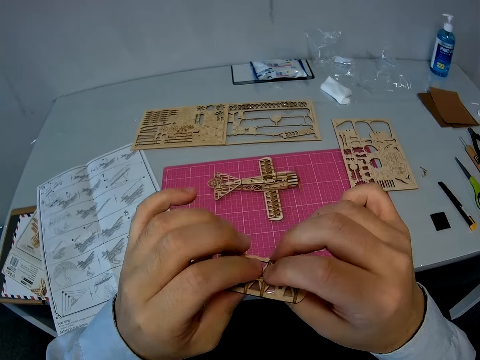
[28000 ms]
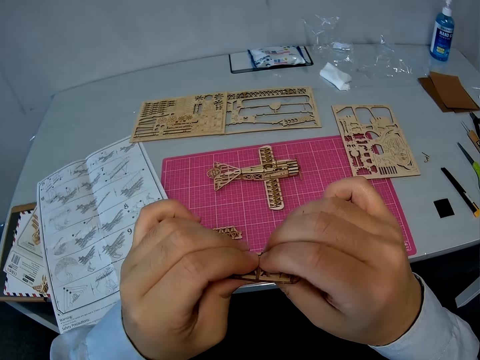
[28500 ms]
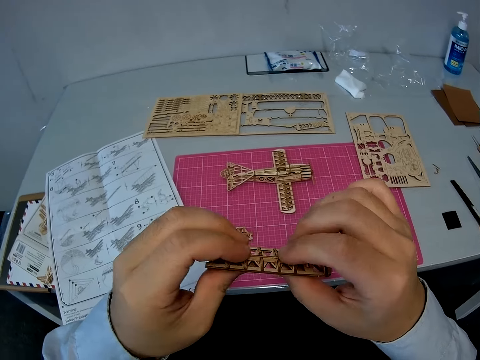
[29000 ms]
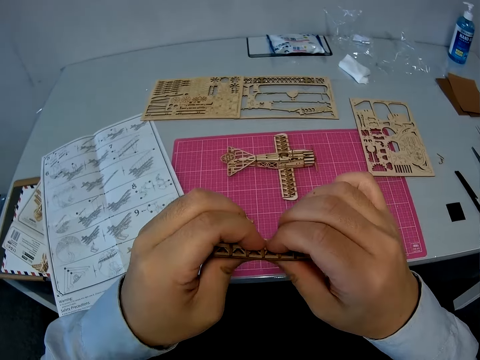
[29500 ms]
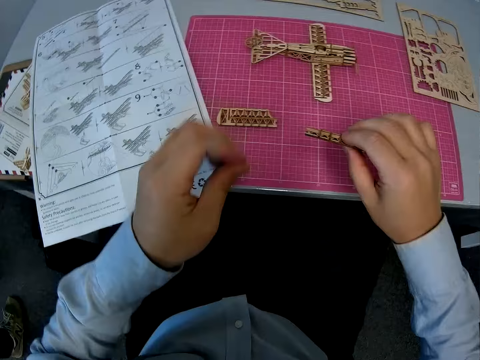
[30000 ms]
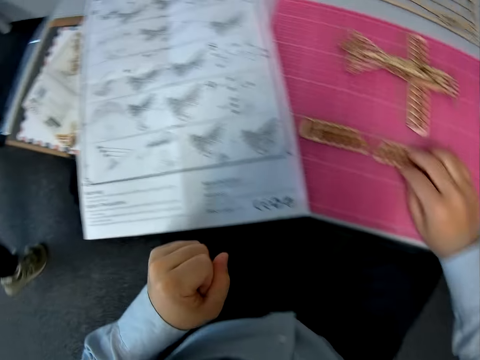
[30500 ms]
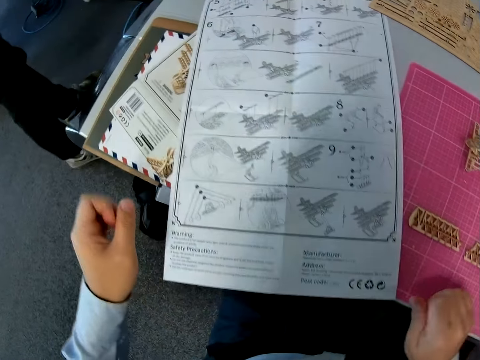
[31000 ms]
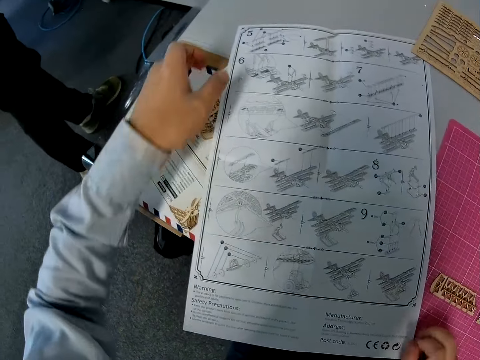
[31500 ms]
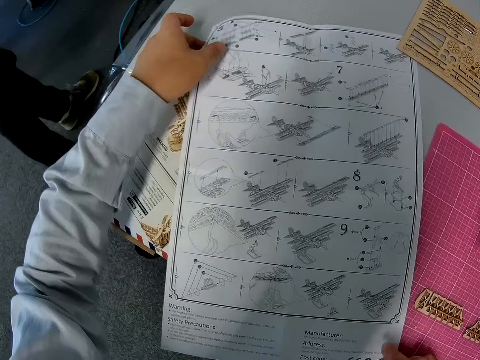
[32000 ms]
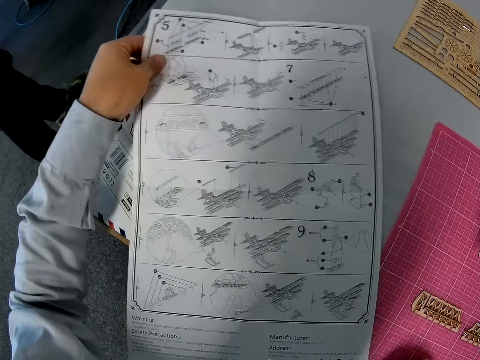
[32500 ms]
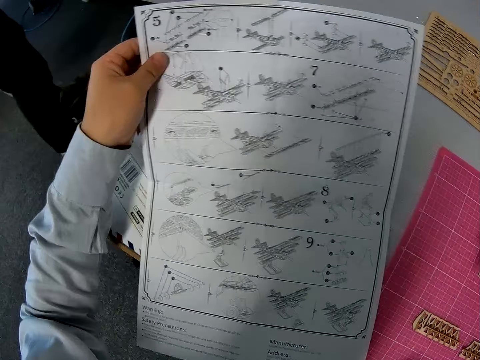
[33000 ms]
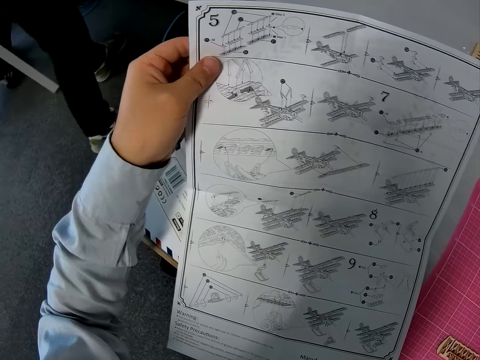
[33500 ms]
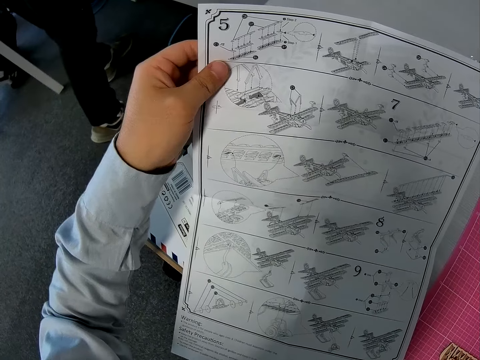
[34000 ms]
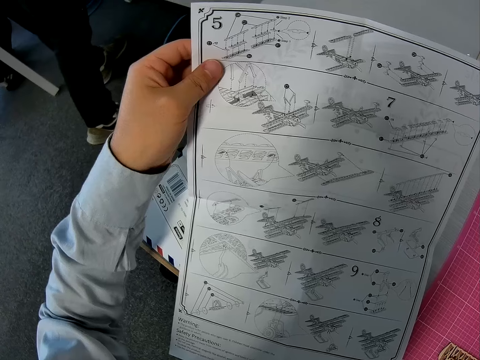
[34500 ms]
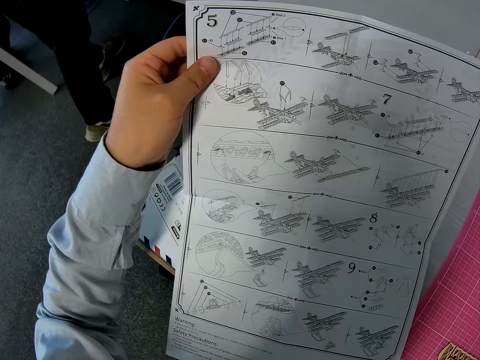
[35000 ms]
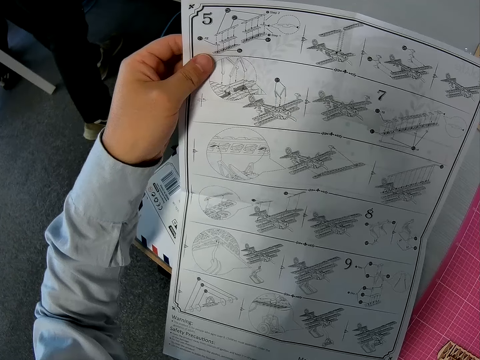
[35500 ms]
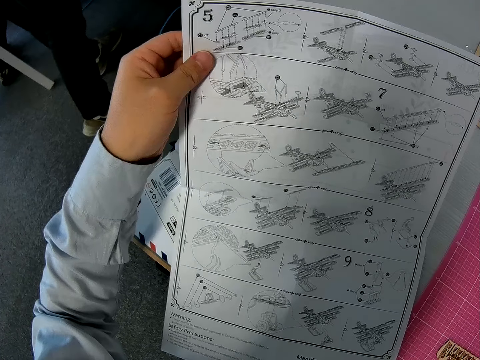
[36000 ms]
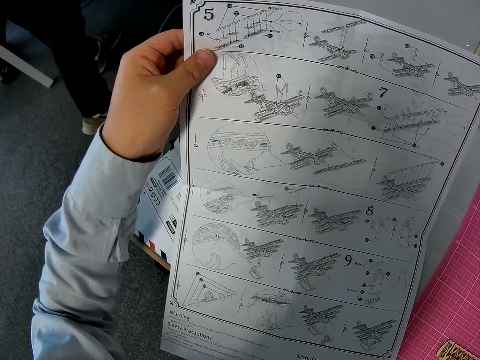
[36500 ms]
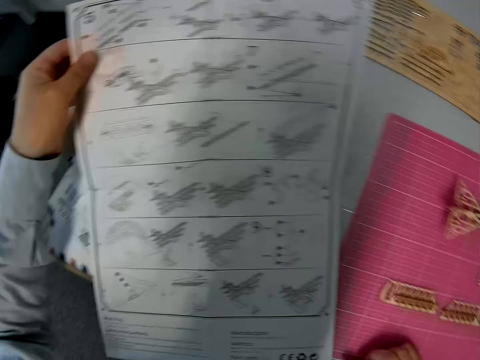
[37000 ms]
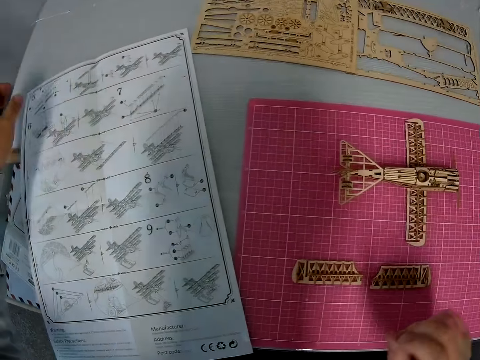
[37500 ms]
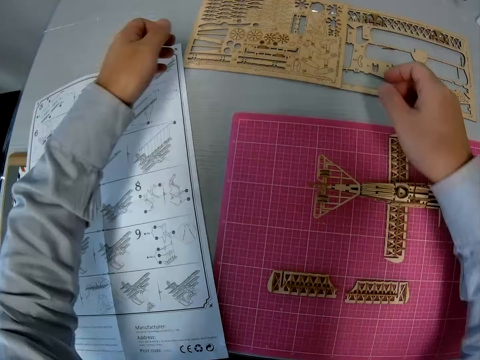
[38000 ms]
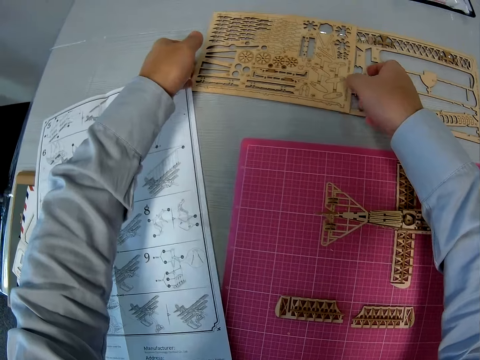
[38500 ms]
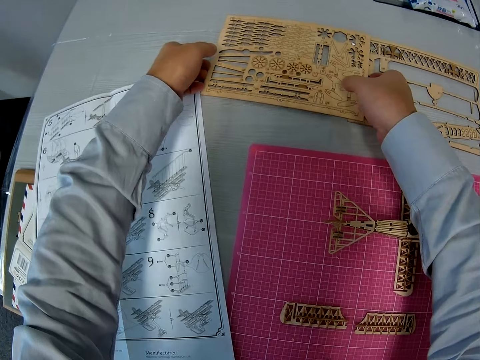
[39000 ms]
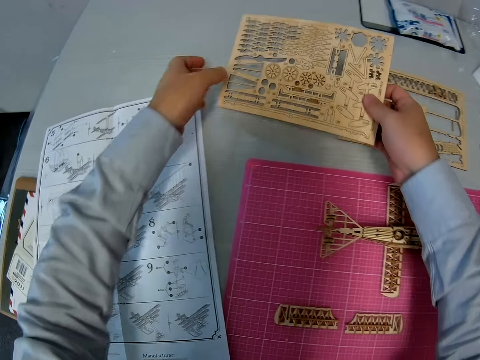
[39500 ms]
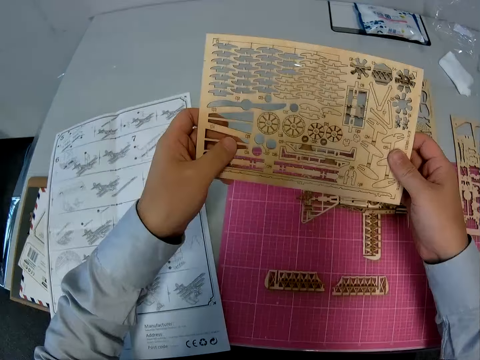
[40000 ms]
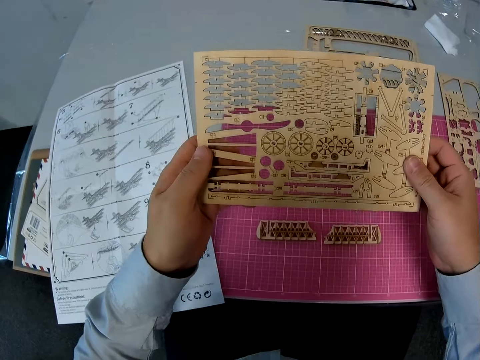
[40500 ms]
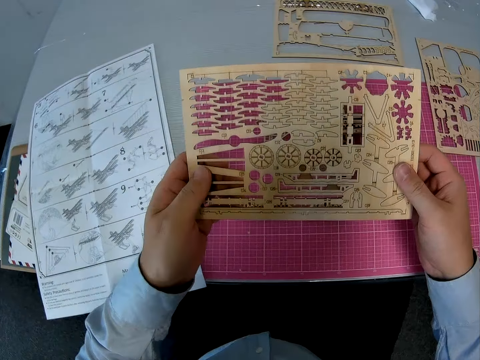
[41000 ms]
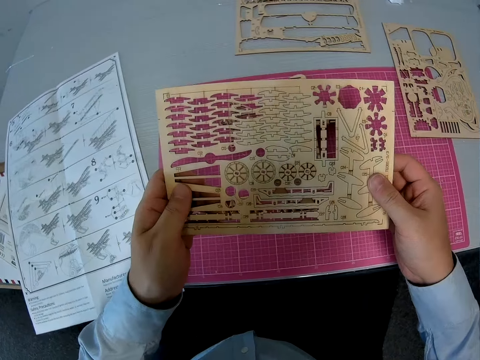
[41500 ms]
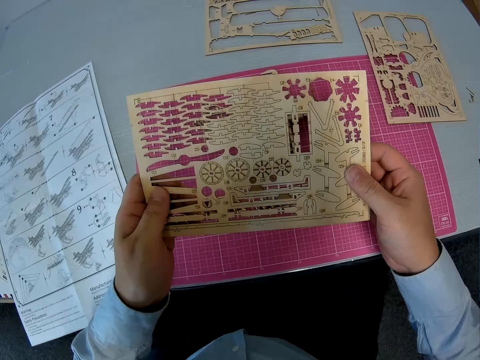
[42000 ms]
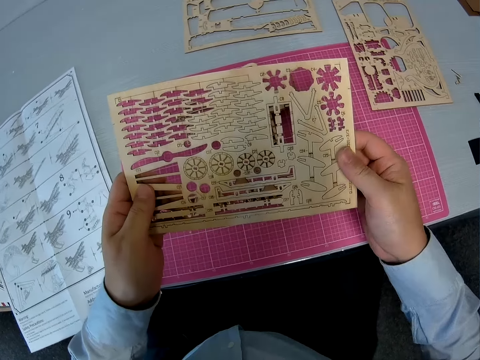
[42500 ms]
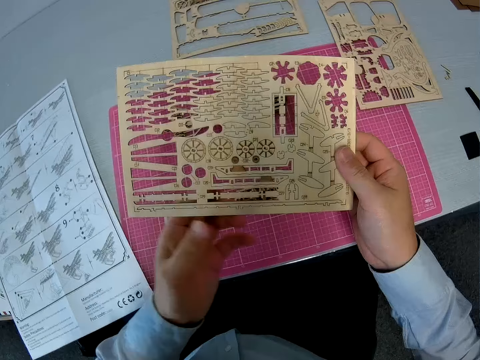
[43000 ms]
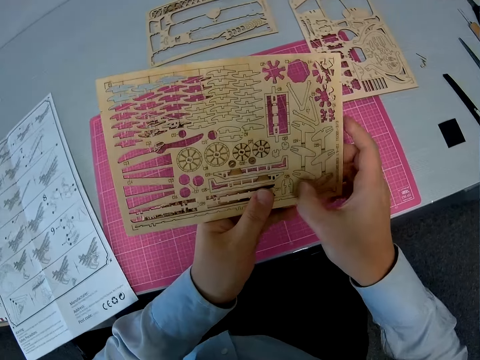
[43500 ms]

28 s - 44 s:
The camera wearer puts down a piece of airplane model on a cutting mat. A man walks around a room. The camera wearer picks up a toy plane manual from a table. They examine the manual on the table. They put down the manual on the table. They pick up a board with pieces of the toy plane from the table. They examine the board.

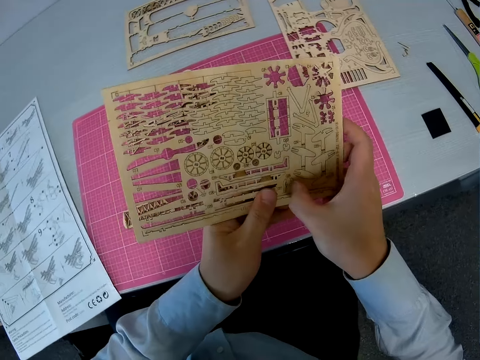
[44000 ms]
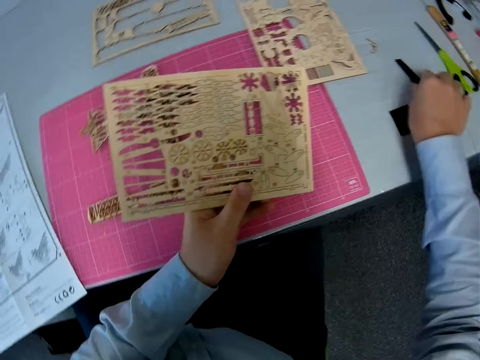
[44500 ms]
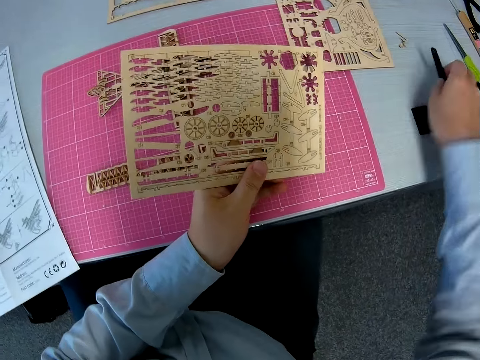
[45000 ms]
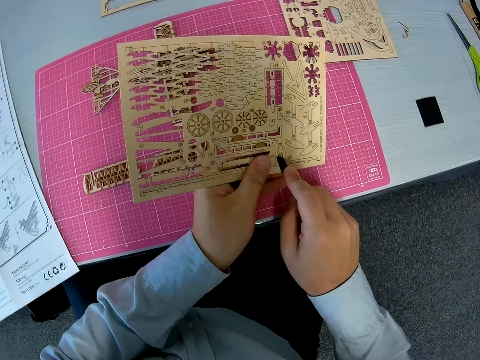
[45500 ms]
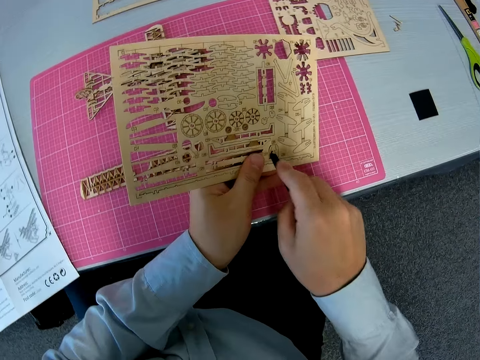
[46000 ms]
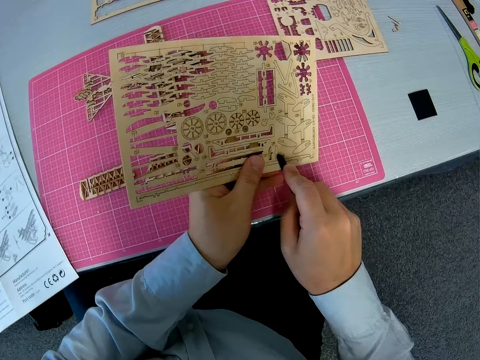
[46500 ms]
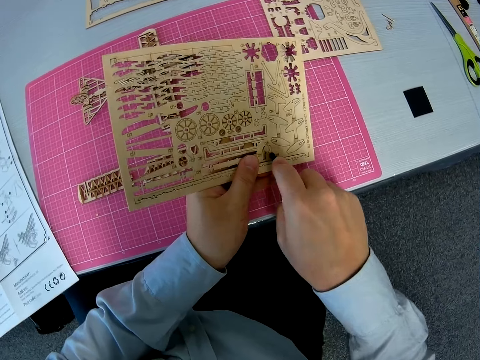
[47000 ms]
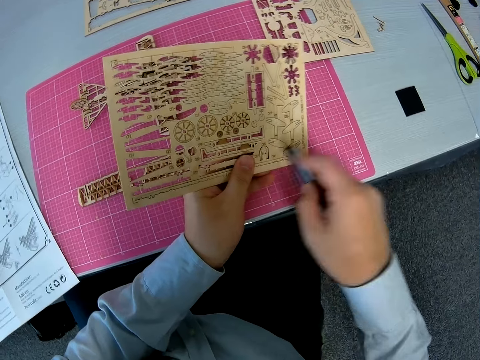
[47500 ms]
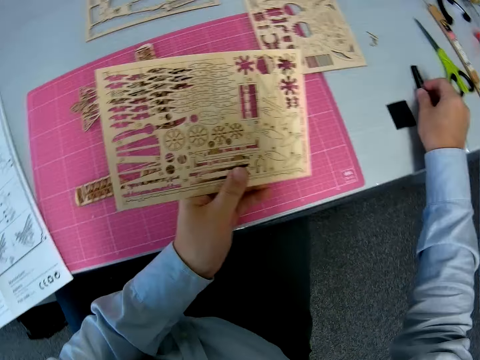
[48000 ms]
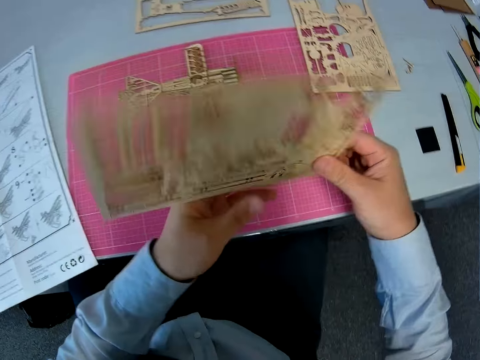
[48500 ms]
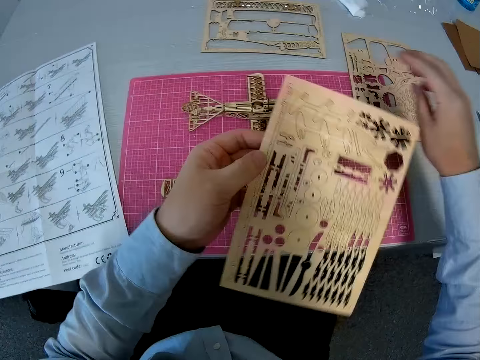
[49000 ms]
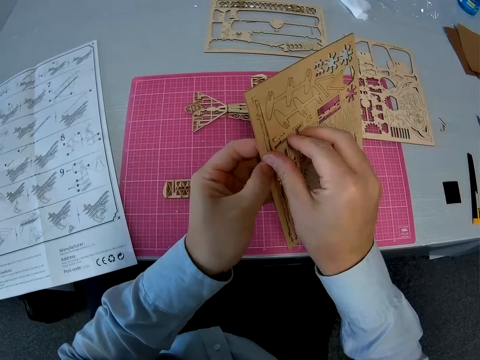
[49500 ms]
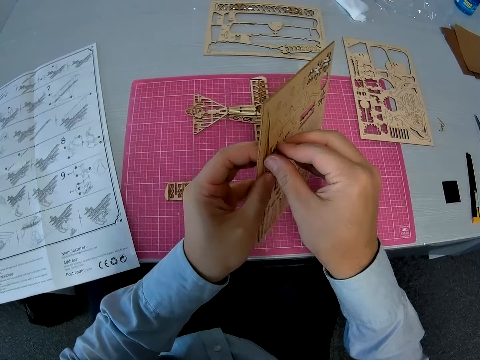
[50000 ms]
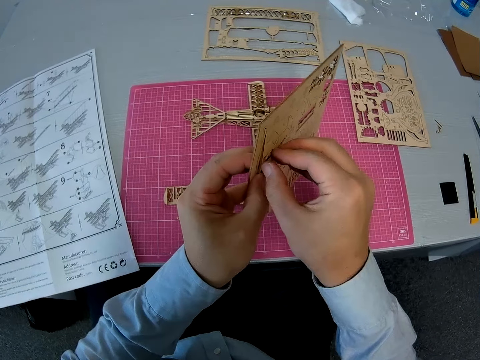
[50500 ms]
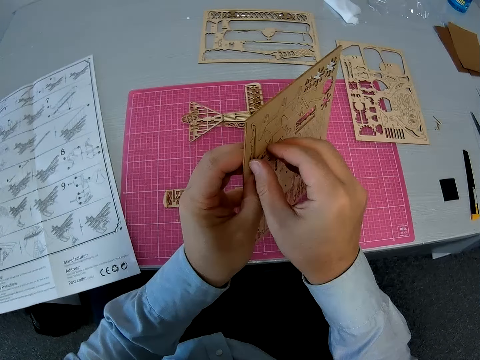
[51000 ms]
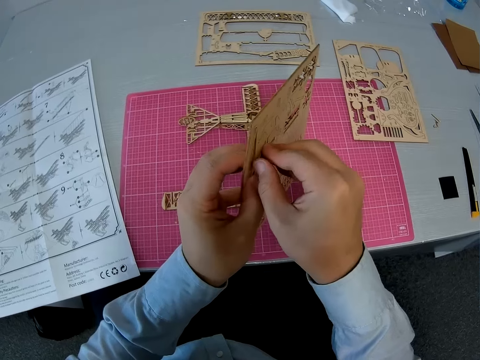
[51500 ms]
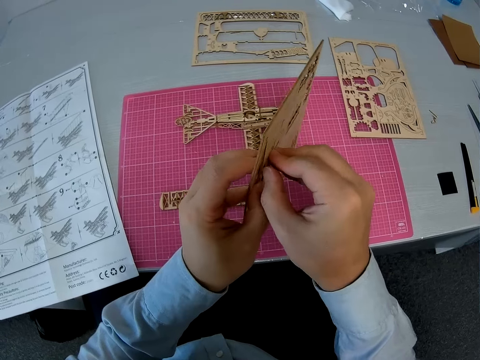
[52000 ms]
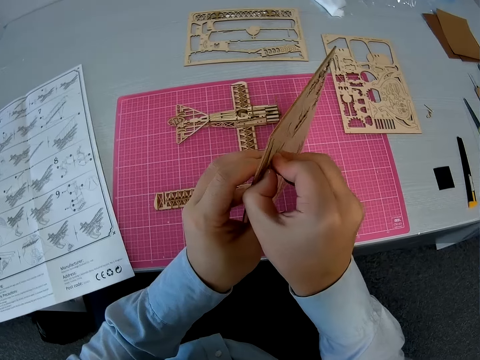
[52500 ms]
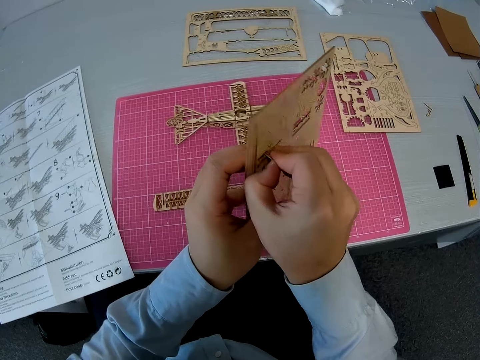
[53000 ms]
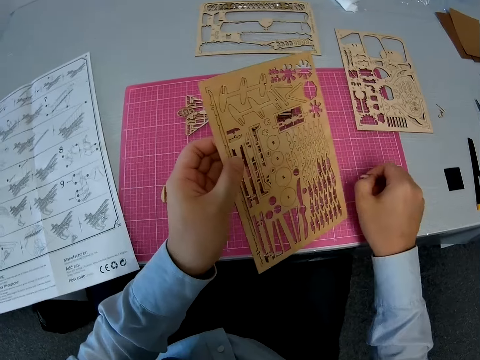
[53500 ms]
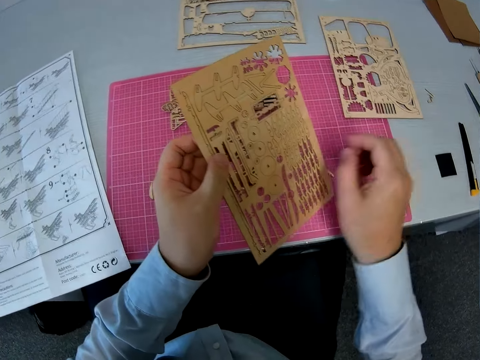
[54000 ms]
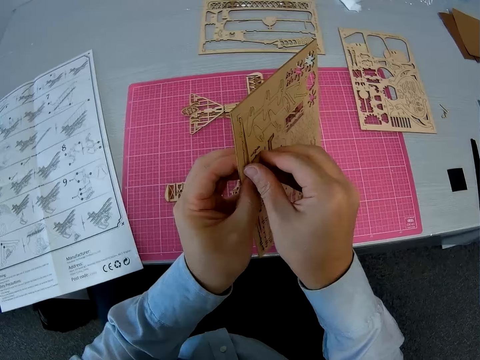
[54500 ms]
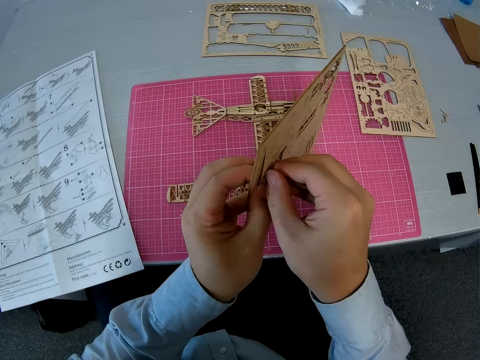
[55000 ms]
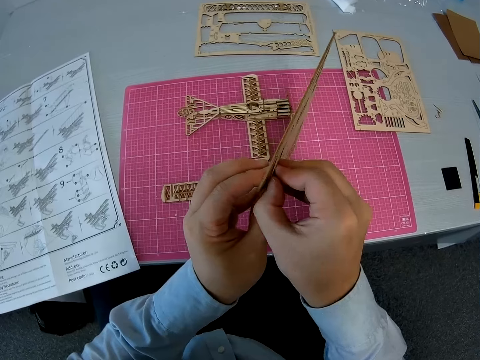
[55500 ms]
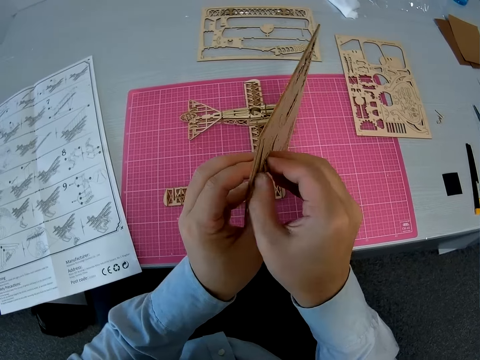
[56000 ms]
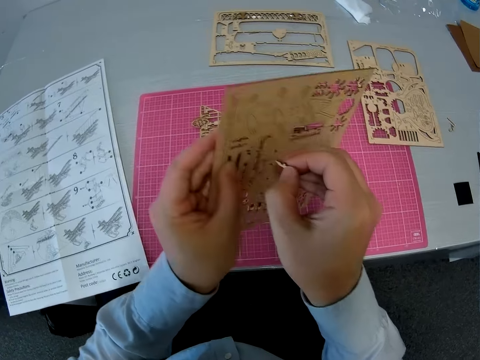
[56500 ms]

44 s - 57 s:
The camera wearer pushes a piece on the board. They pick up a paper cutter knife or folding knife from the table. They push a piece on the board with the paper cutter knife. They cut a piece of wood craft with the folding knife. They drop the paper cutter knife on the table. They flip the board over on a hand. They remove the piece from the board. They cut a piece of wood craft with a hand. They put down the piece of wood craft on a cutting mat. They remove another piece from the board. They cut a piece of wood craft with a hand.
